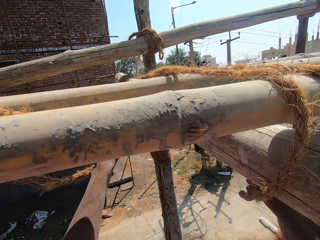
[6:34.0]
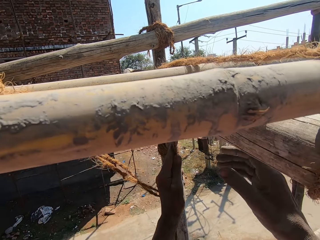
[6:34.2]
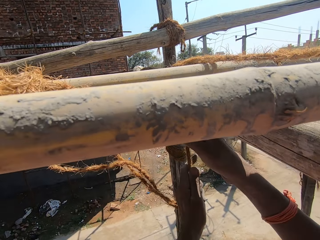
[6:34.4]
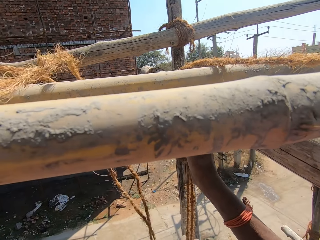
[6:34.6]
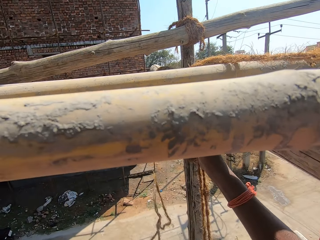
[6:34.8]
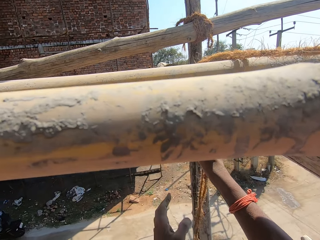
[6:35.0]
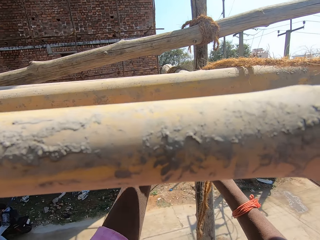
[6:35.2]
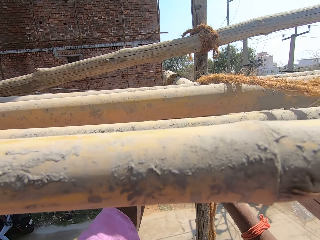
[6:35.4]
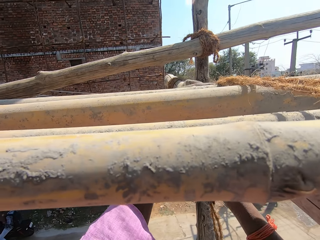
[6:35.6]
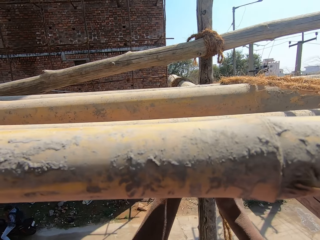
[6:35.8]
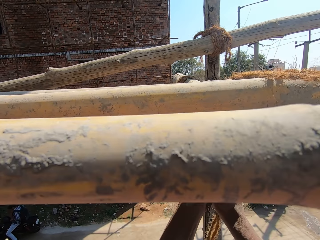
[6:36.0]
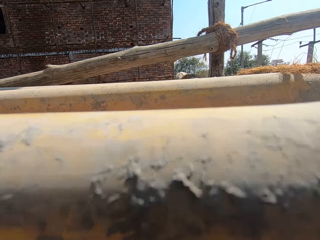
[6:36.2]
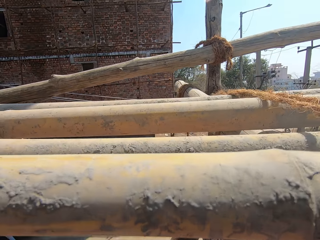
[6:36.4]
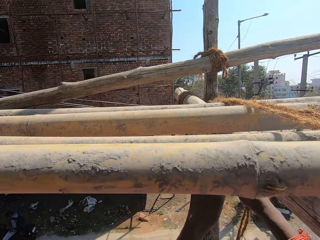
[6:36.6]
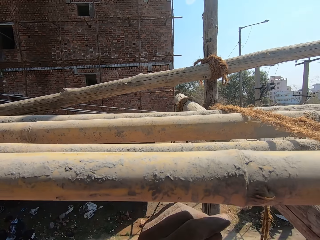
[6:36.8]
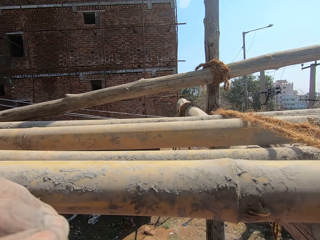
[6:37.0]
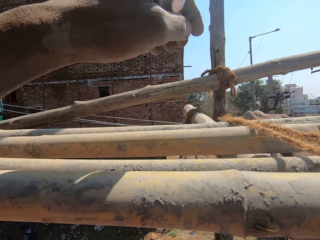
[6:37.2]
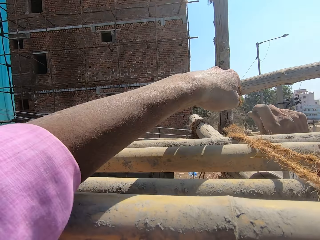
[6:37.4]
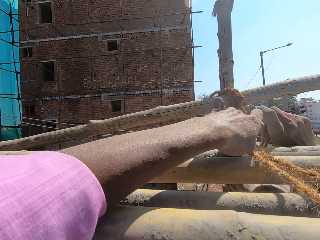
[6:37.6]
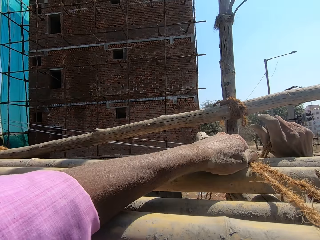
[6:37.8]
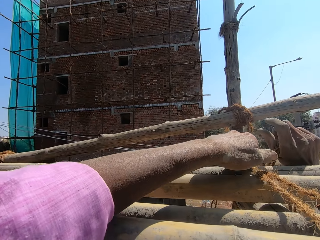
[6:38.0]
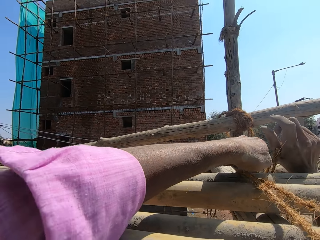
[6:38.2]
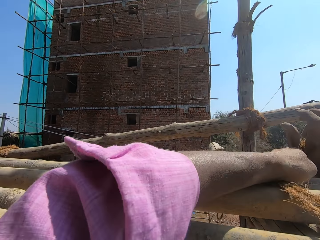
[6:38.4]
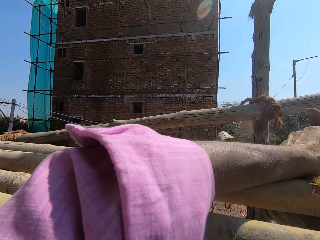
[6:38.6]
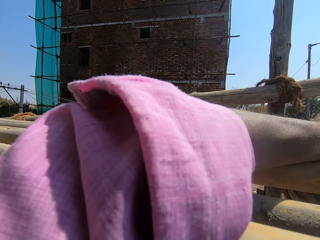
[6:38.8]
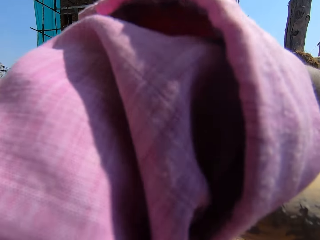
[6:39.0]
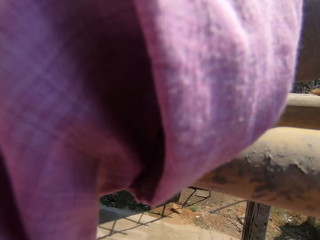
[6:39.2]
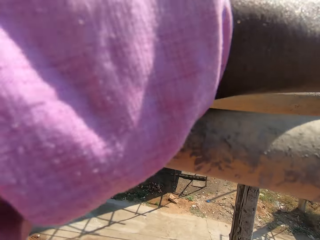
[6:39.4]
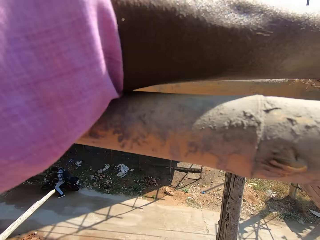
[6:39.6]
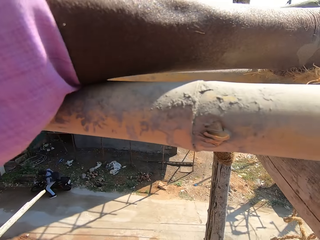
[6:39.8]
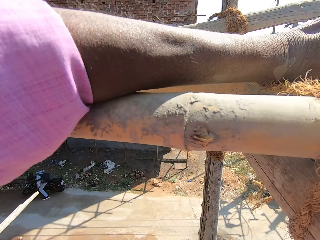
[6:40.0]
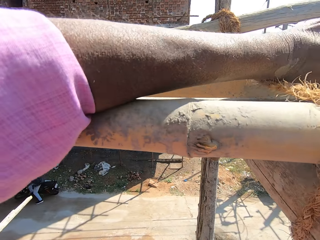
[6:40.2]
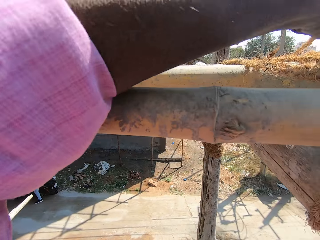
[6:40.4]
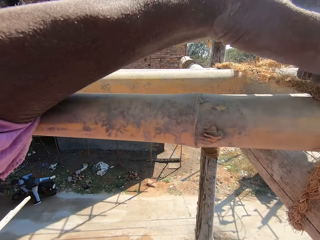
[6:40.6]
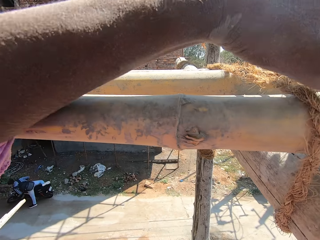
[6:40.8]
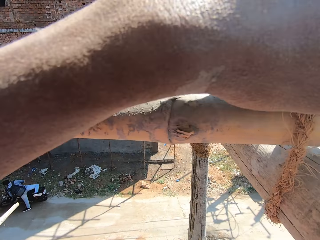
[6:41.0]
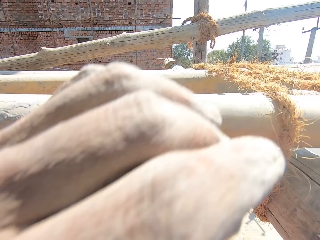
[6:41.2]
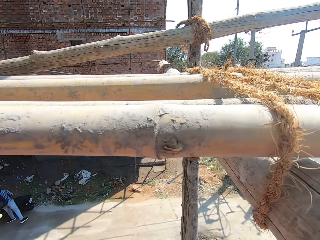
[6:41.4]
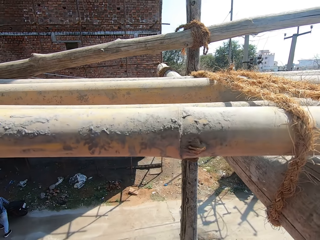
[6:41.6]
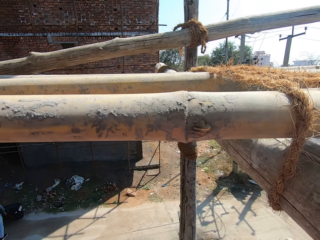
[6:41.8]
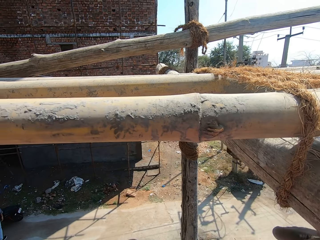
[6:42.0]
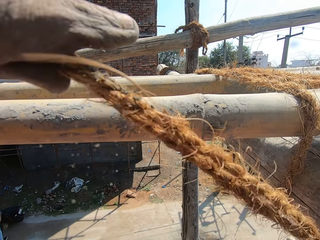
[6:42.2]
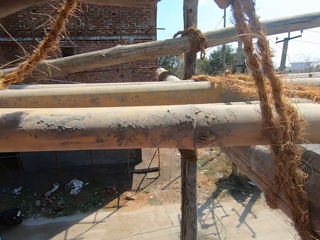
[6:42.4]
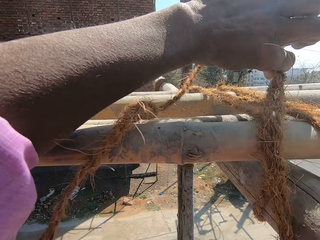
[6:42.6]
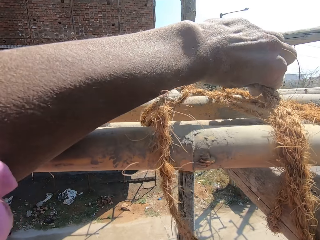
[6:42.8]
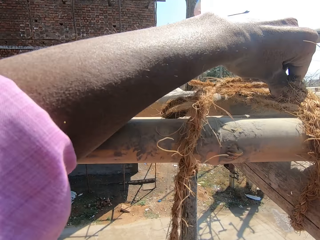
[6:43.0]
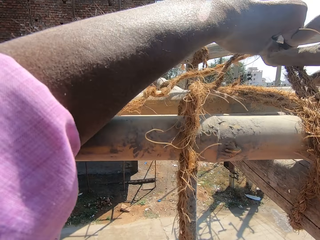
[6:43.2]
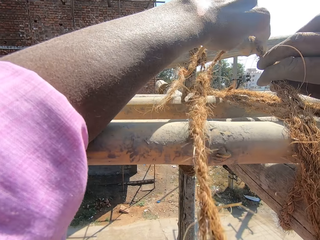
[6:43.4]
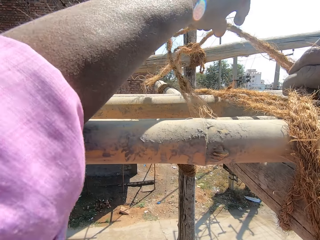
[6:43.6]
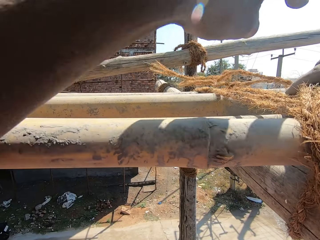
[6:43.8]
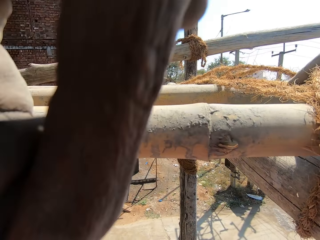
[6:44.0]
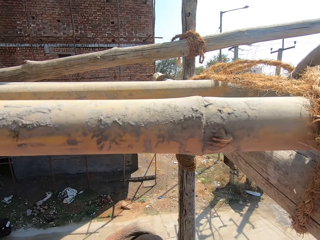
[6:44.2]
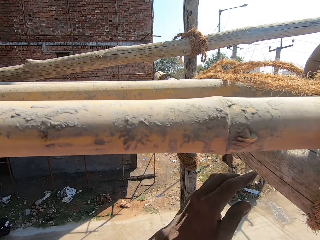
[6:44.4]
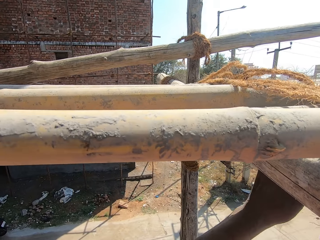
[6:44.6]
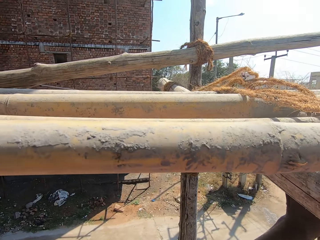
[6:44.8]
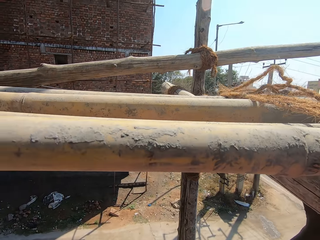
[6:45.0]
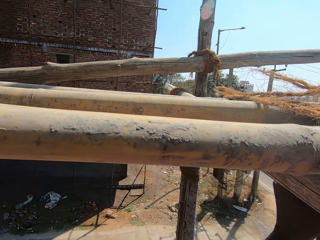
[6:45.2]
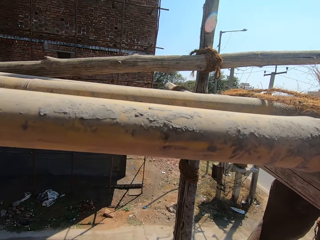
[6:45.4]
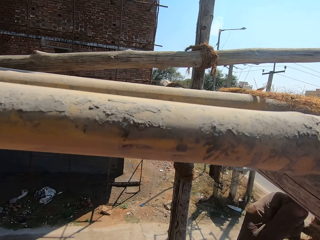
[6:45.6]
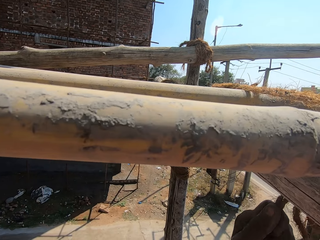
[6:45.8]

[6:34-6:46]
The camera wearer ties the scaffold with the rope on the pole.

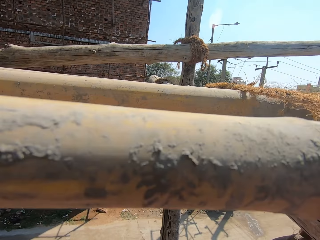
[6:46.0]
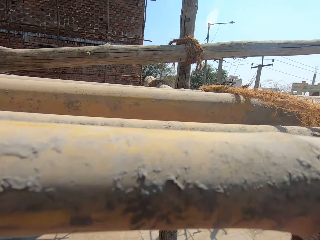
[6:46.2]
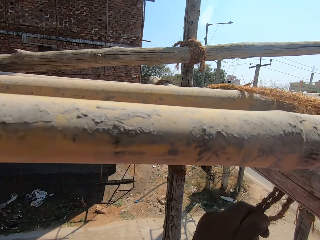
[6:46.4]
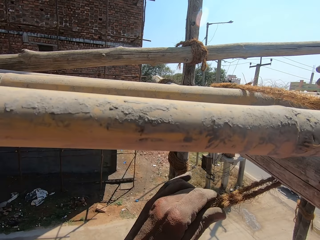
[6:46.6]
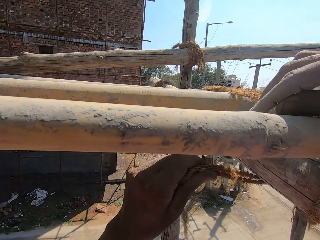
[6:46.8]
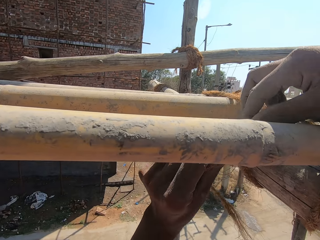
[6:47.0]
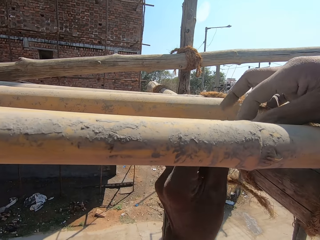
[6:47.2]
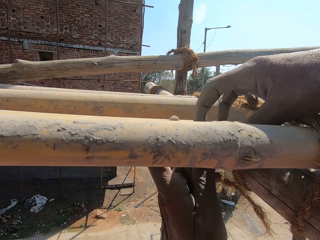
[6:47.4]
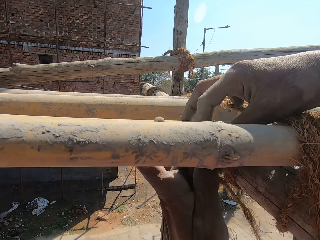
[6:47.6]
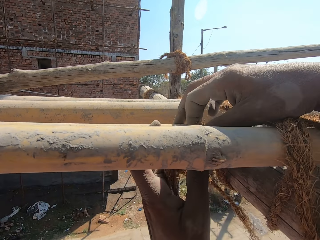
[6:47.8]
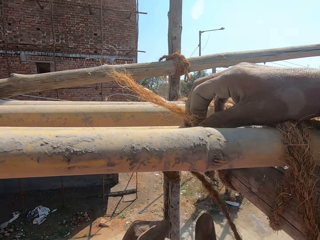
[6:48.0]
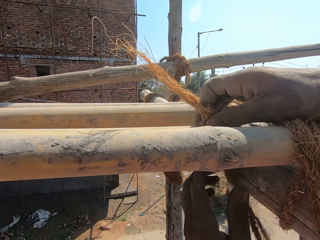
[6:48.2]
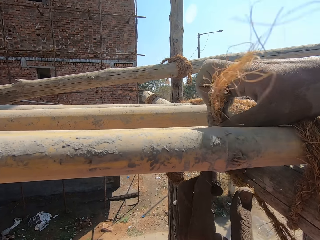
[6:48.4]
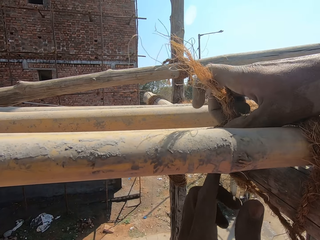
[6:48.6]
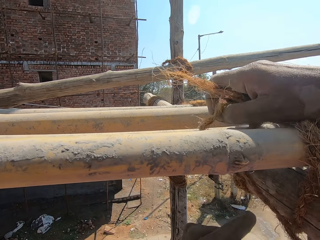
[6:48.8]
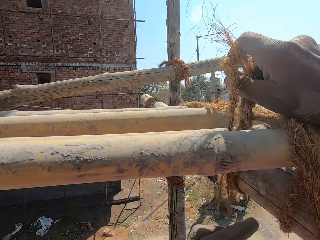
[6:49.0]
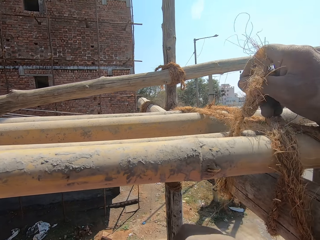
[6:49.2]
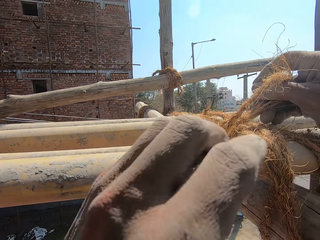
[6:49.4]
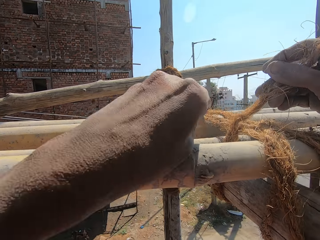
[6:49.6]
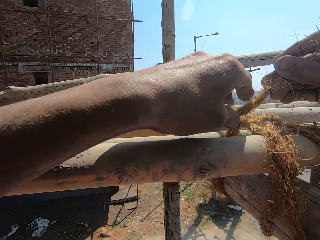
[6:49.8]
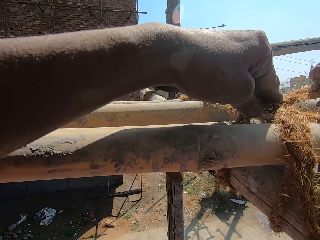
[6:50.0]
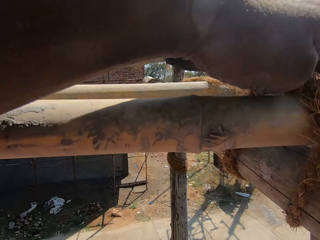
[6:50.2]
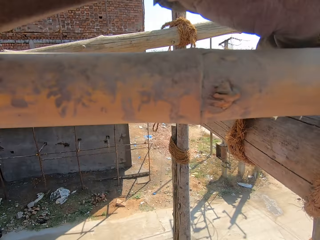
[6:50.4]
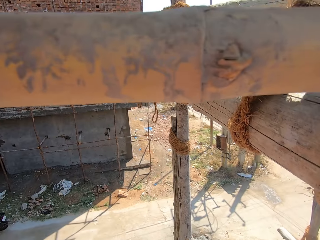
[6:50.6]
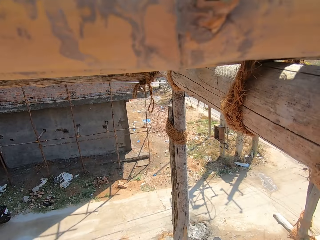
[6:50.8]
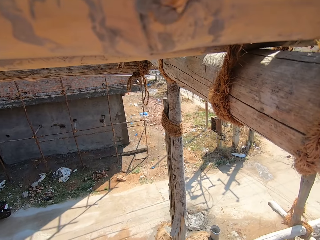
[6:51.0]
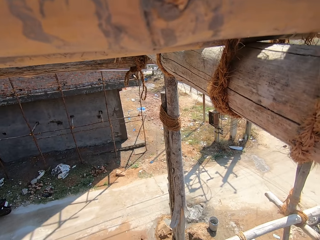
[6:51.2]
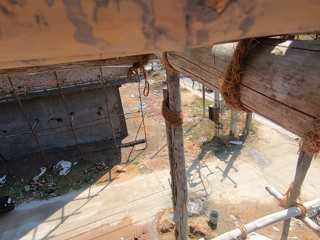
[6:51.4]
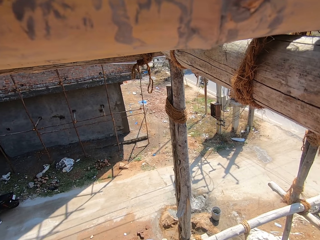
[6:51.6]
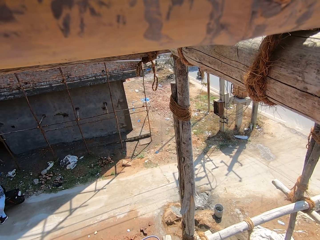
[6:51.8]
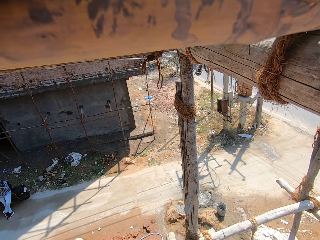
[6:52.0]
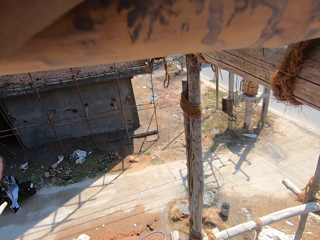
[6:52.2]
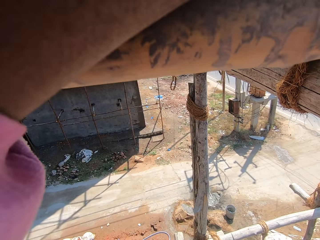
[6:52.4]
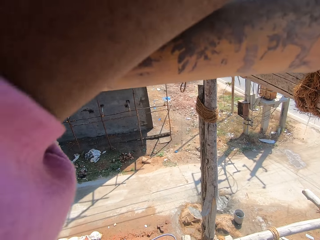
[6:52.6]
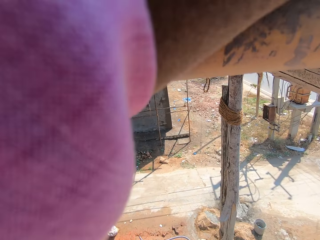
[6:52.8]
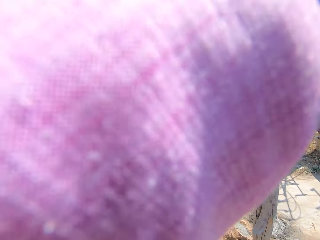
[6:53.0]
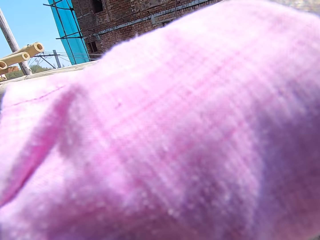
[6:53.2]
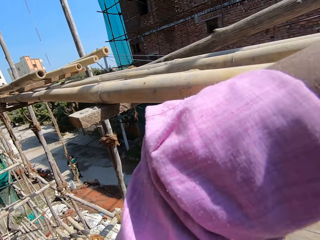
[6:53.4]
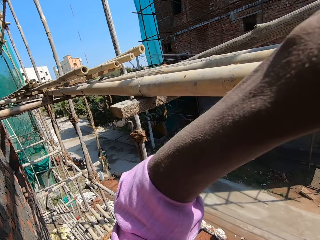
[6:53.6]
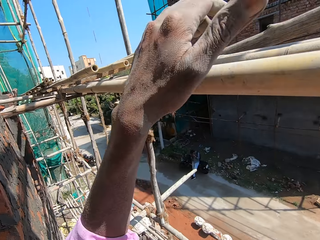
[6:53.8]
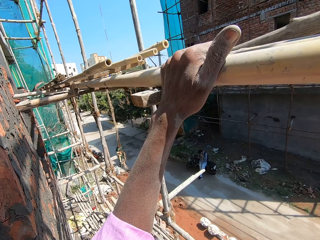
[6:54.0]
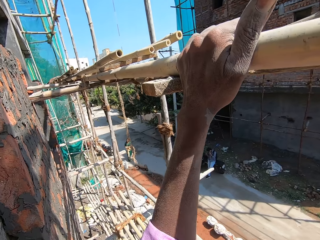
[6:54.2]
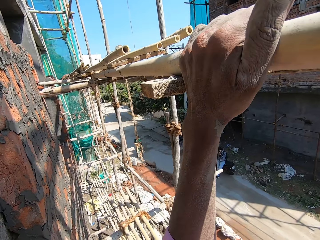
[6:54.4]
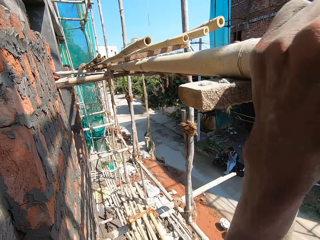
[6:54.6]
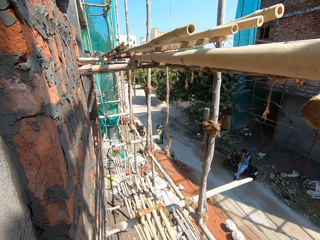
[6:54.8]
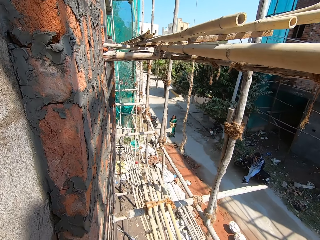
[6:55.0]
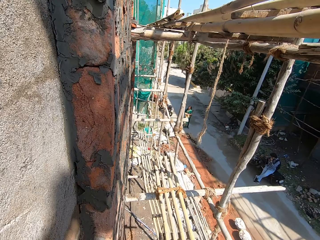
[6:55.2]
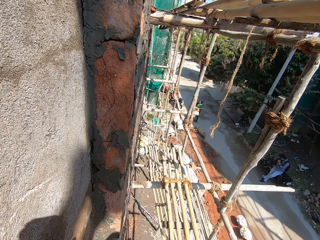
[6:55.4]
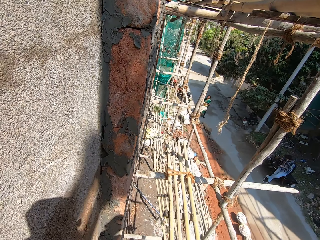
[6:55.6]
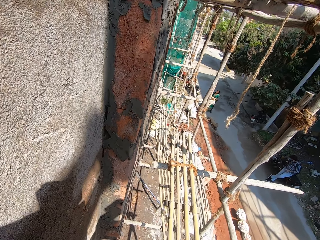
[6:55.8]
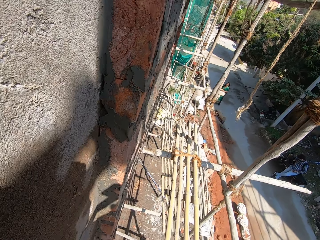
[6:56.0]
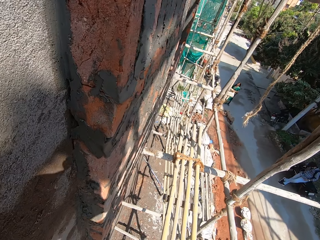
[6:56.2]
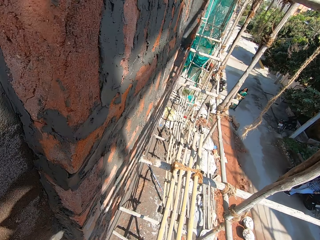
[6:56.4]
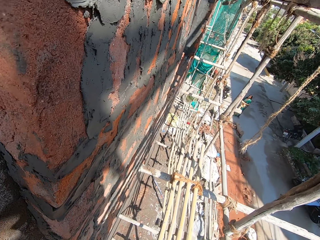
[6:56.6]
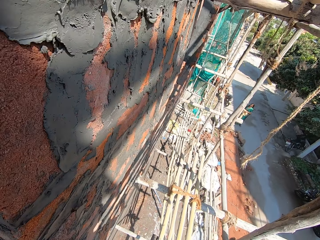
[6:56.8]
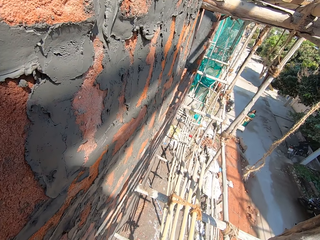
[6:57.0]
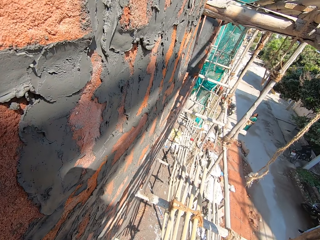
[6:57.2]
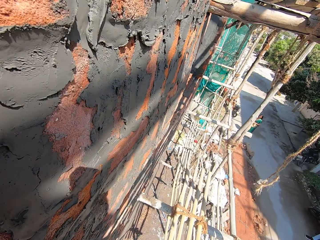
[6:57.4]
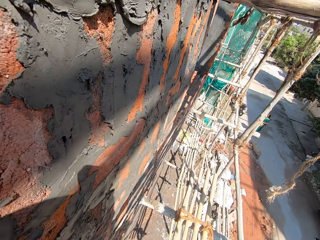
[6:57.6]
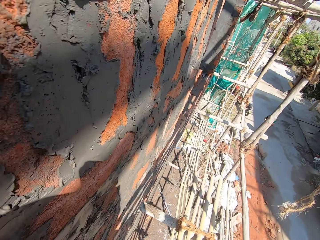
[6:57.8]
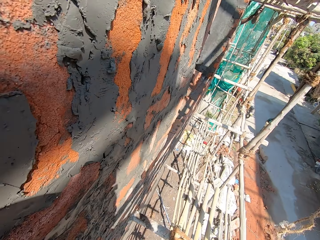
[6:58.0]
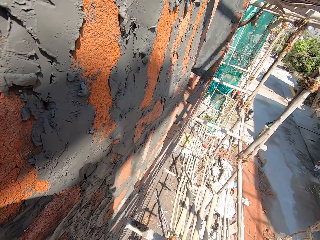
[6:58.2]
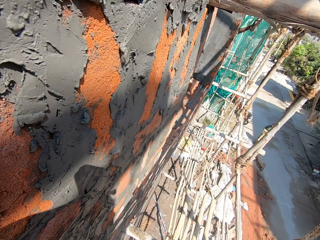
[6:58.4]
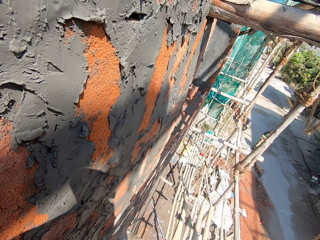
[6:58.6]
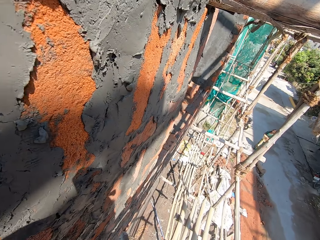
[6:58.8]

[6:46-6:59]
The camera wearer looks around. They walk on the scaffold and touch the scaffold.
